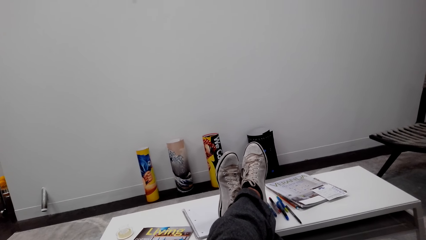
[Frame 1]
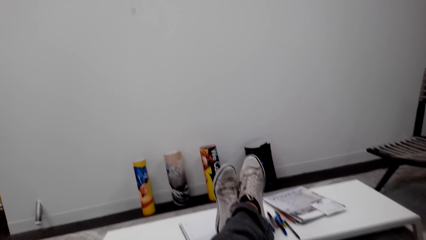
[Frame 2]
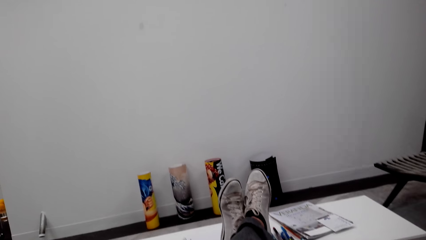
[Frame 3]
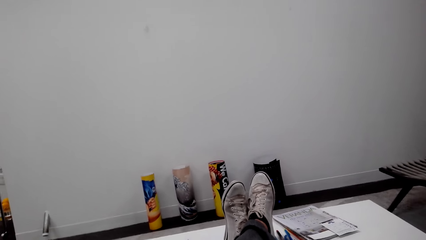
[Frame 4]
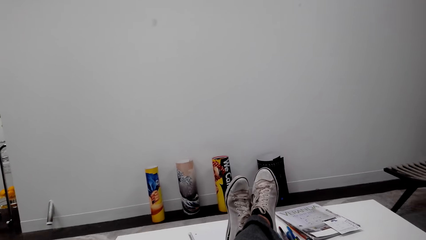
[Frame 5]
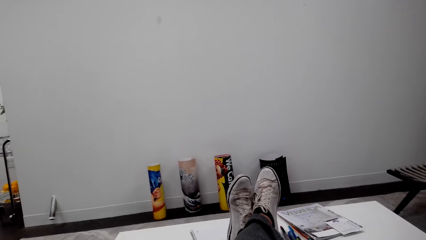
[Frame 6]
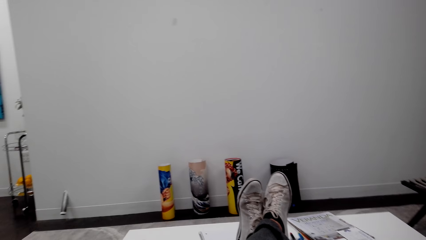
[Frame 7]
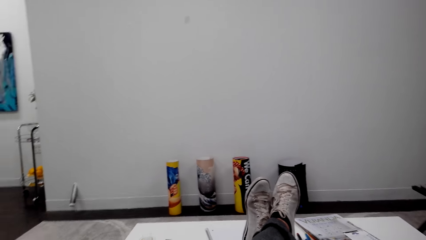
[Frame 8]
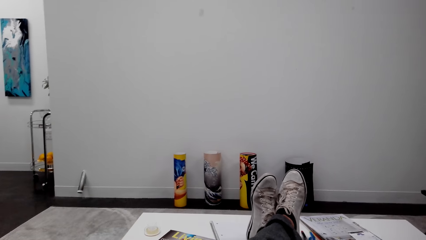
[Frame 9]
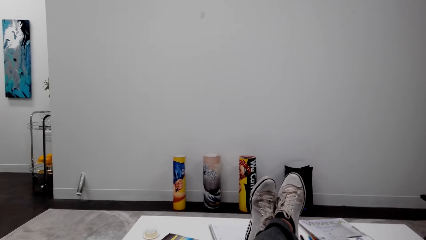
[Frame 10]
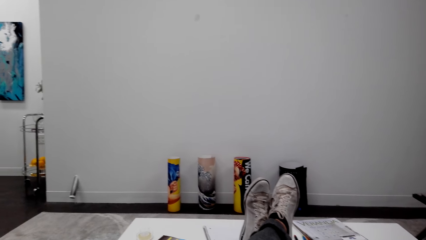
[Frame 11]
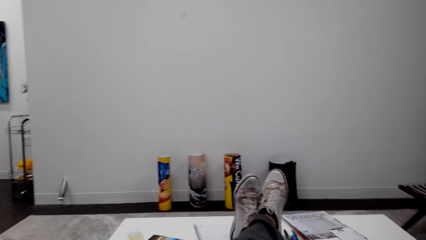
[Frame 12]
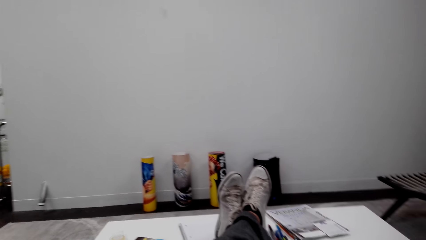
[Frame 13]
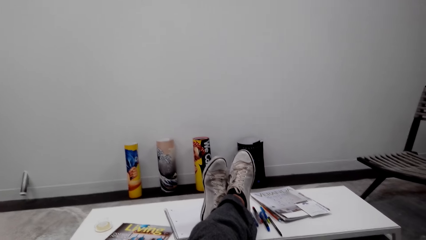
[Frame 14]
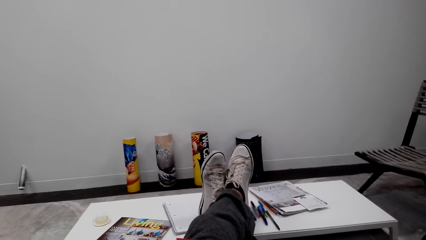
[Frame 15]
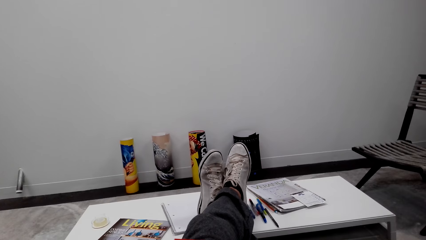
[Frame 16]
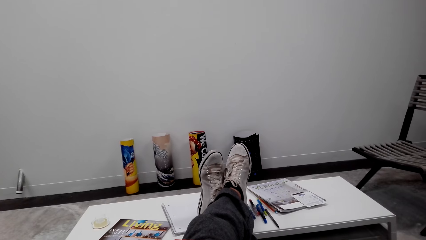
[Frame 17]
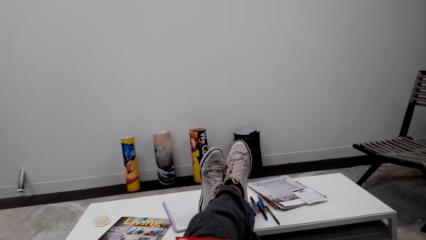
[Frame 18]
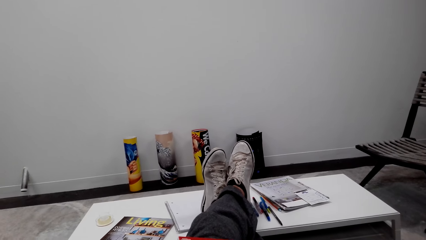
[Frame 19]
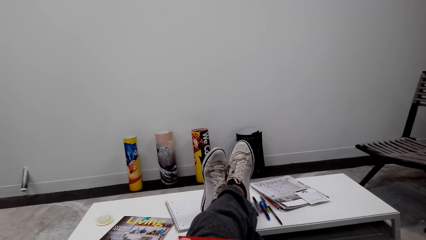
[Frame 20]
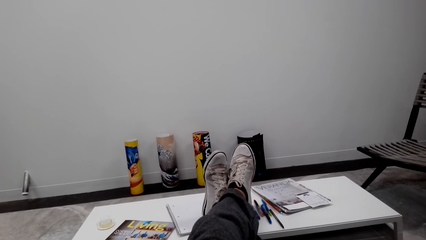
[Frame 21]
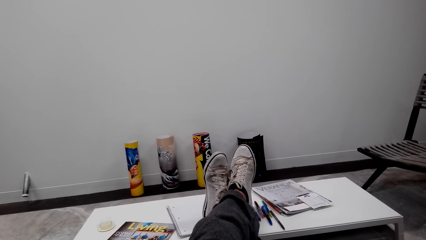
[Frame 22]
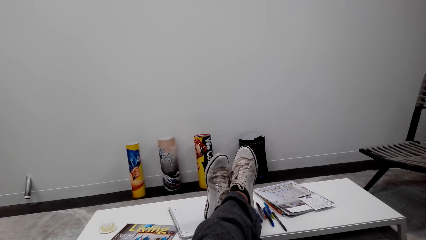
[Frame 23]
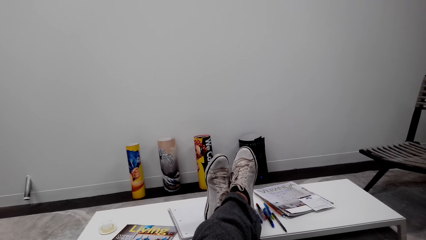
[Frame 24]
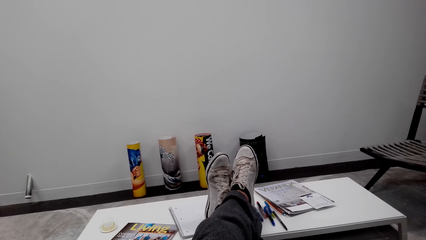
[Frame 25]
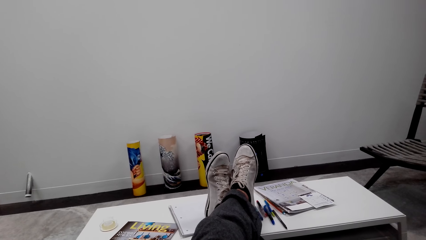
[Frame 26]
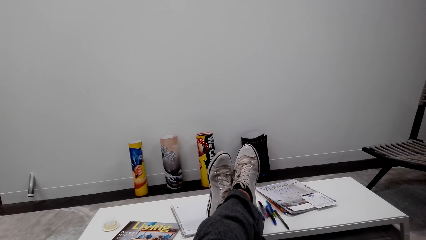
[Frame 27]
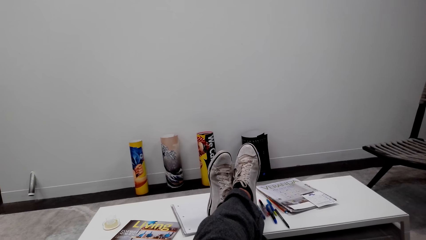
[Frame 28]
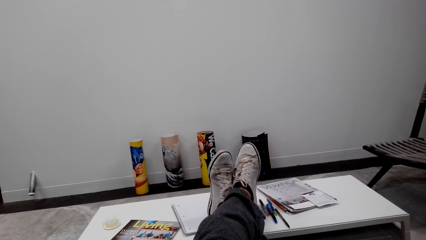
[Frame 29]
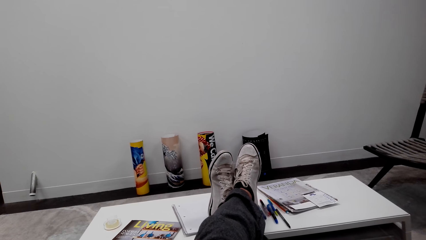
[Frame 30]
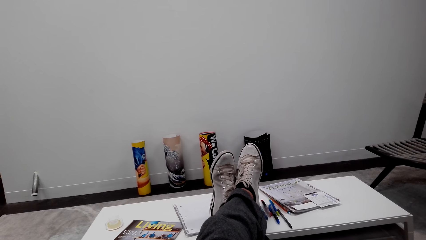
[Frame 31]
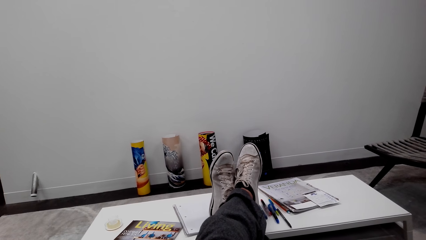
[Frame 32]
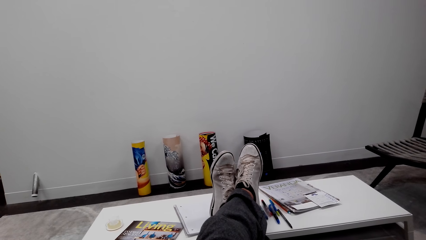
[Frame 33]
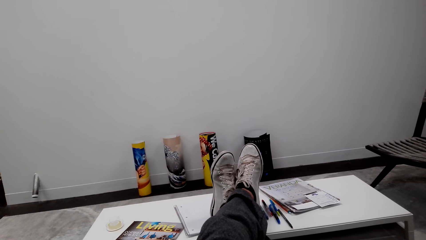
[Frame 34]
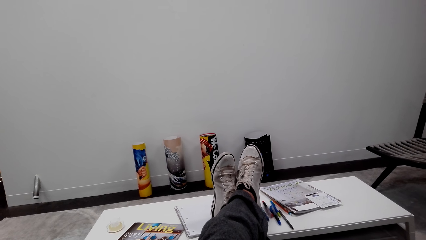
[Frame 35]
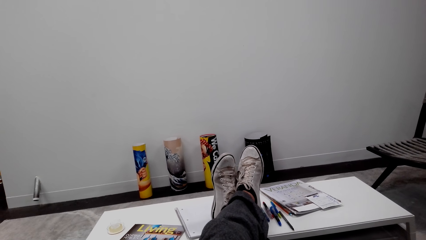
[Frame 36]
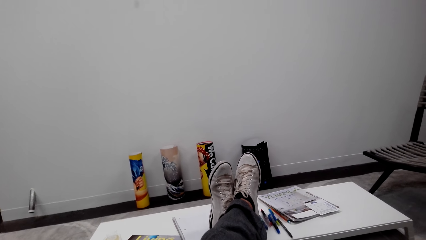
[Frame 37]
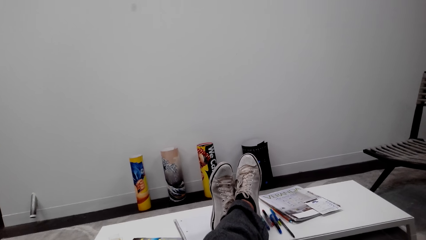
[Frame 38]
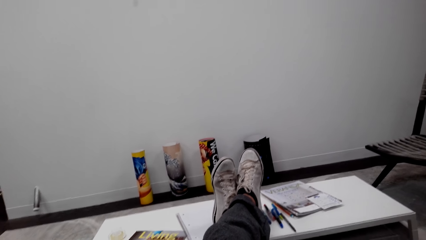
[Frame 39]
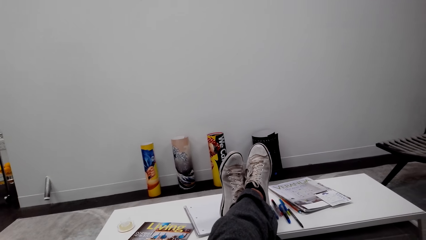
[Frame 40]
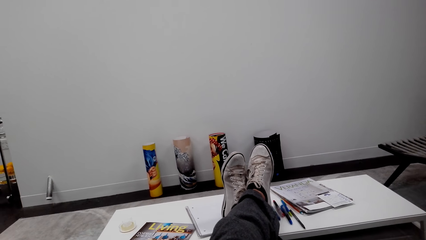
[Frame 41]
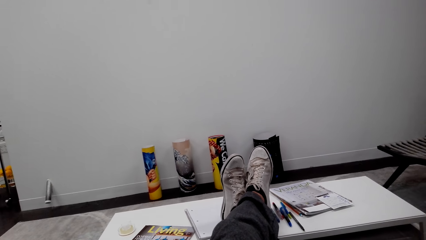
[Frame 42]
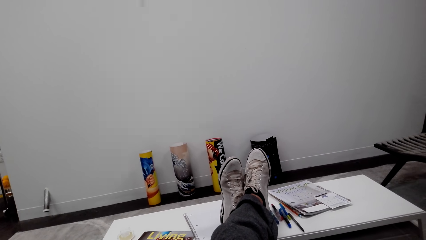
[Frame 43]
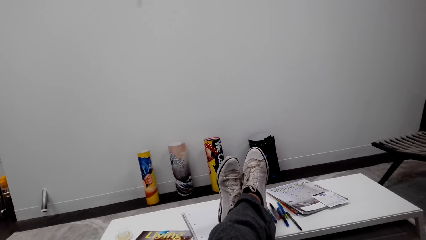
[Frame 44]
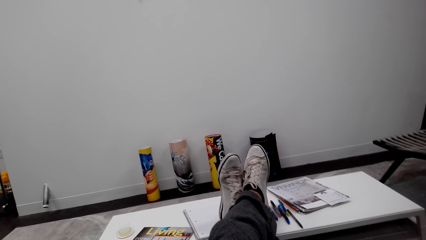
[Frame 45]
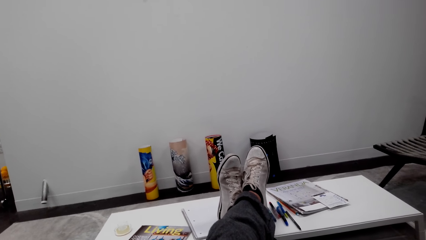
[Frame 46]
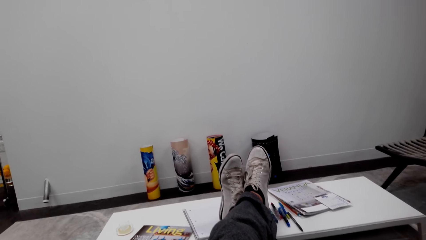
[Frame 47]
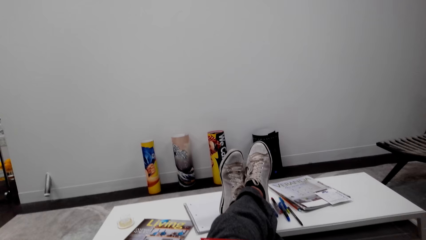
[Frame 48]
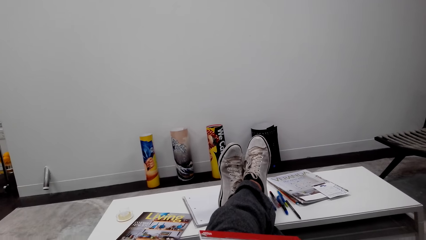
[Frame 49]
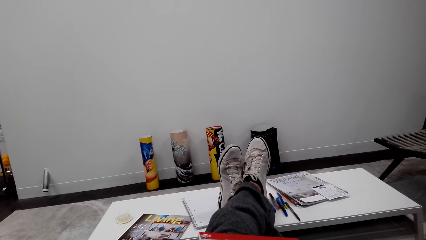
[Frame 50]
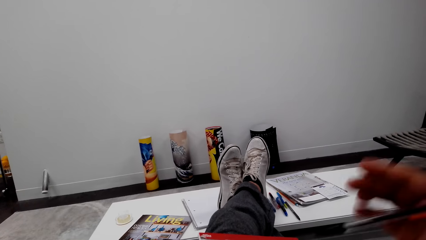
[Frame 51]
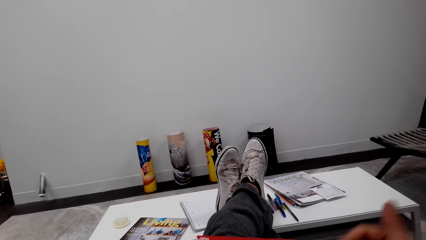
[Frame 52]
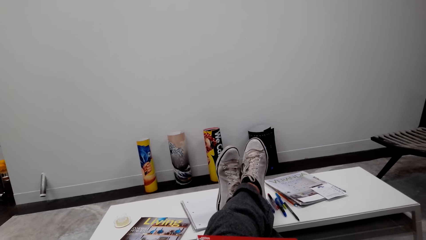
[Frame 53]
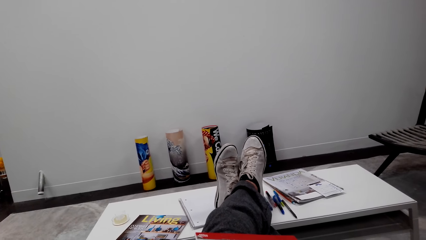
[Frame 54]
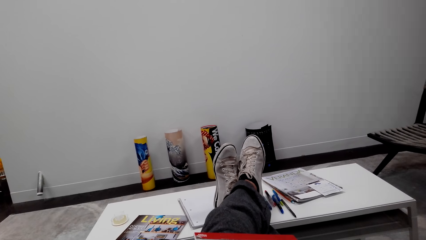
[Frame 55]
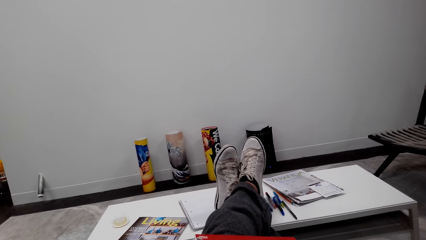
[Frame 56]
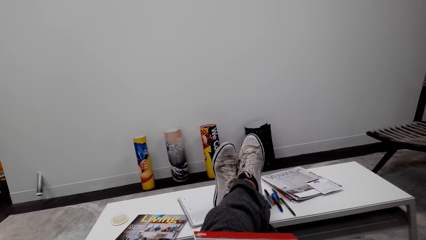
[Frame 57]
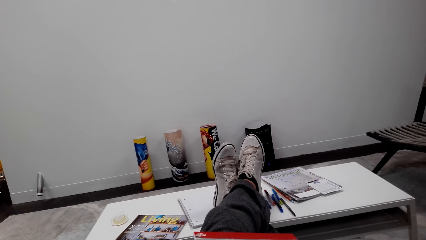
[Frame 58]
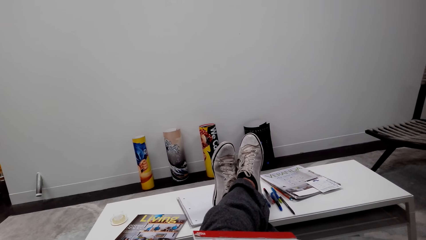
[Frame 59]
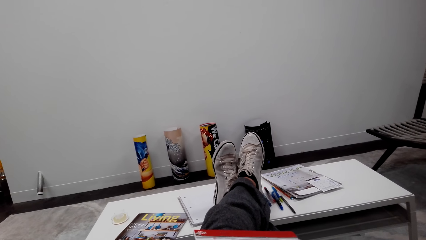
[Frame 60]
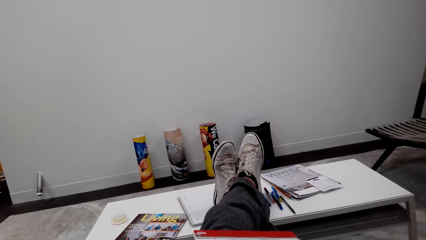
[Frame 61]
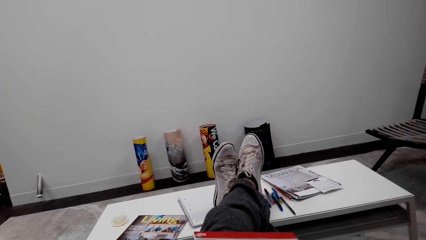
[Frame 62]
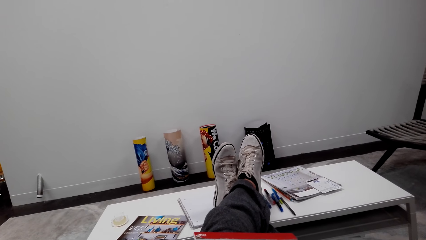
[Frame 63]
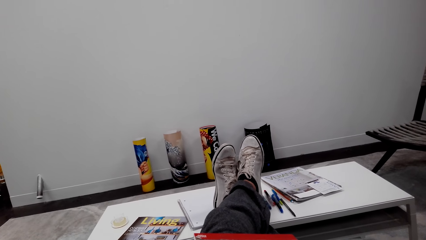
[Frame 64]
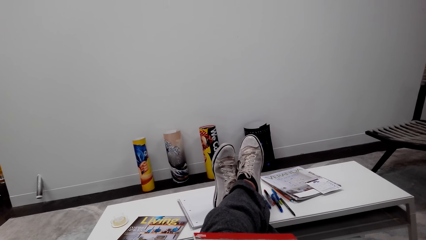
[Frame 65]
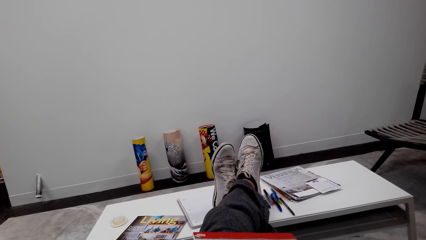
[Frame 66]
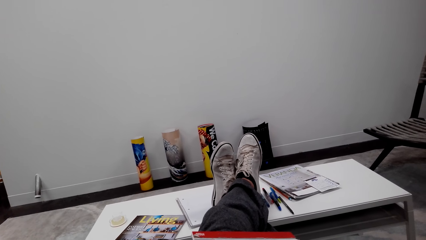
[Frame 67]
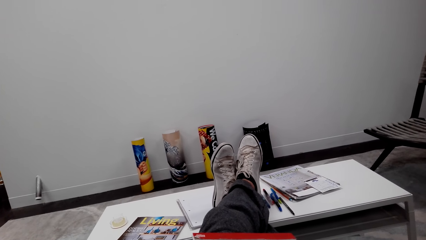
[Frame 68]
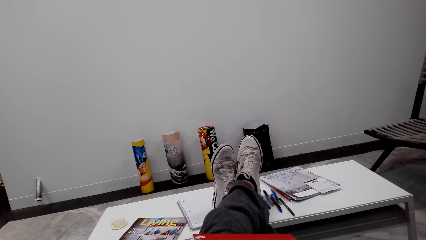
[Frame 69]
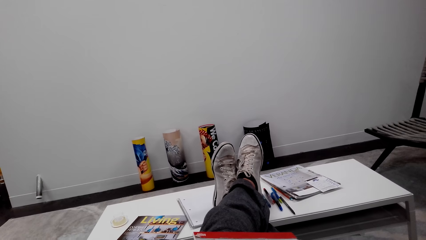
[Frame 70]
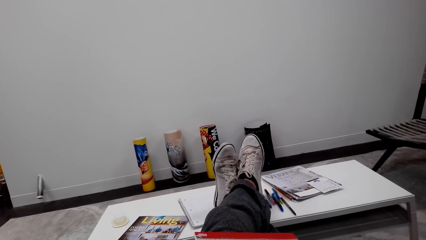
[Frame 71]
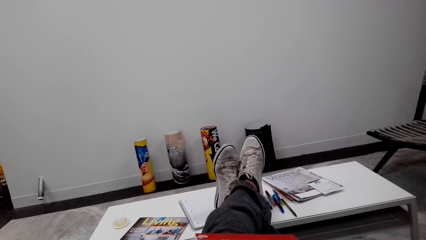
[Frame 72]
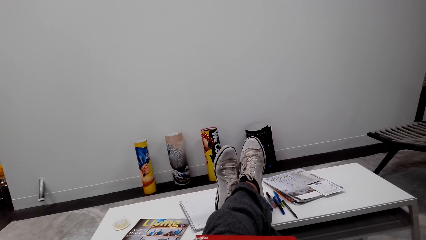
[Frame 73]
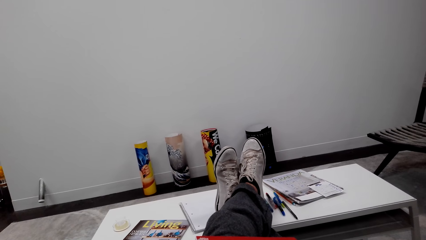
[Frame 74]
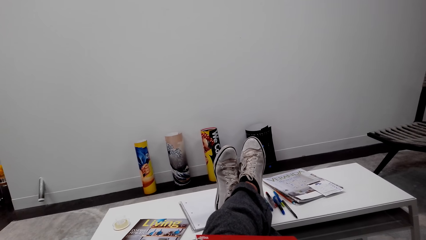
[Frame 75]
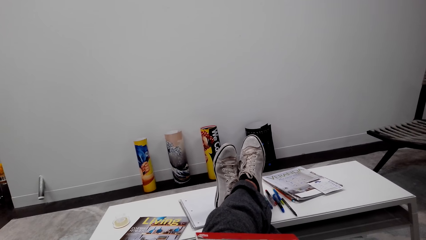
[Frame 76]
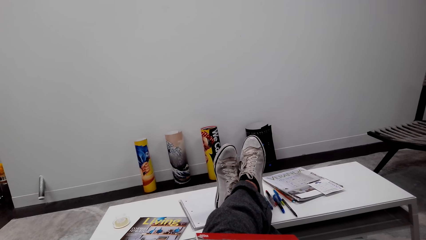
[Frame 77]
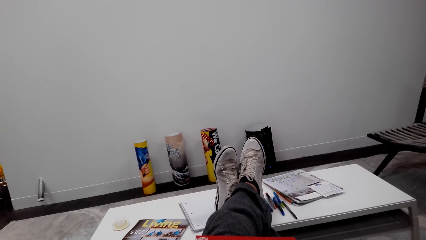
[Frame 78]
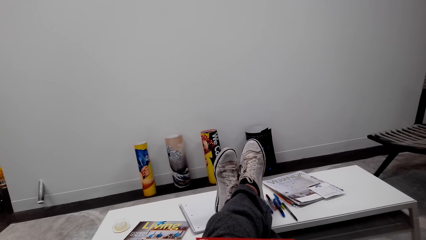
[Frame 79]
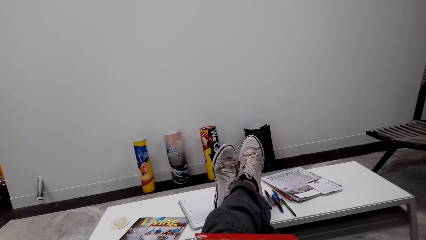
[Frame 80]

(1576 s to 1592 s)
The camera wearer looks around. He puts his hand down.
